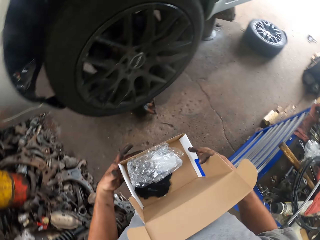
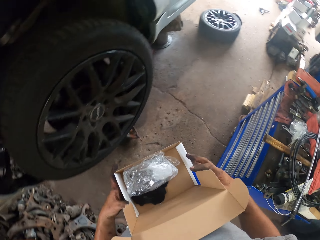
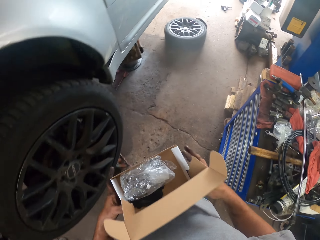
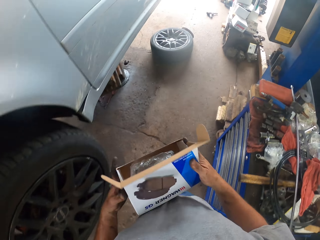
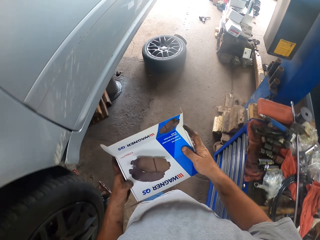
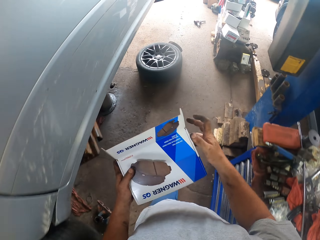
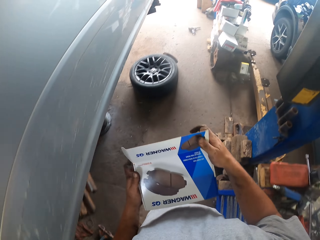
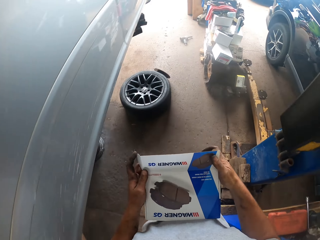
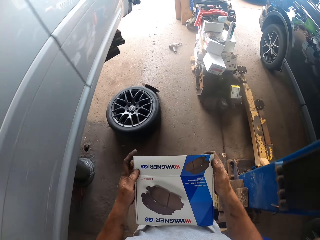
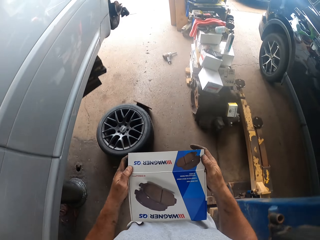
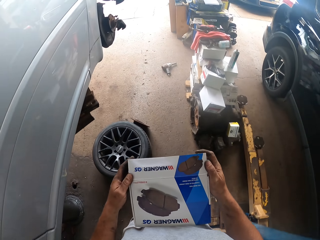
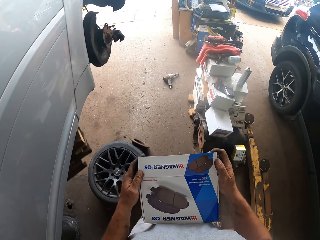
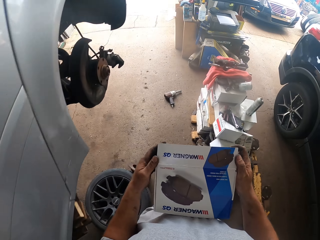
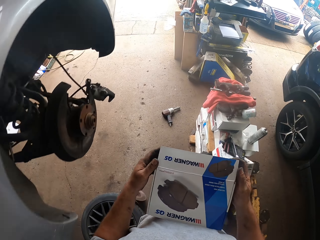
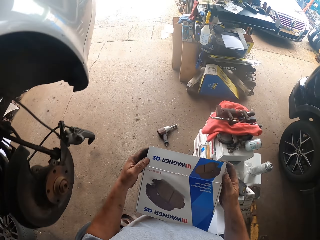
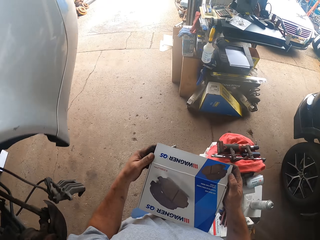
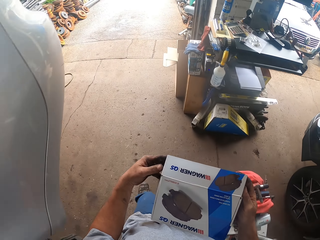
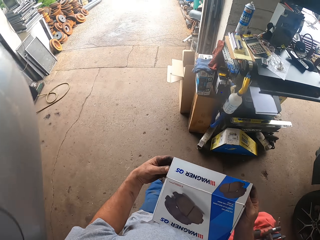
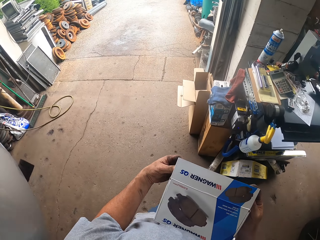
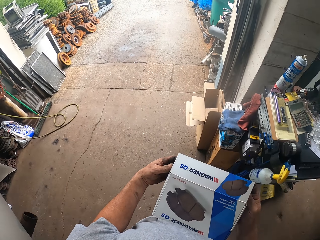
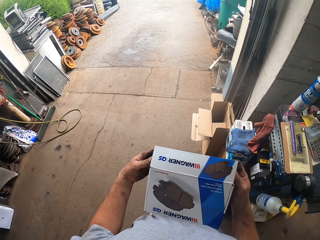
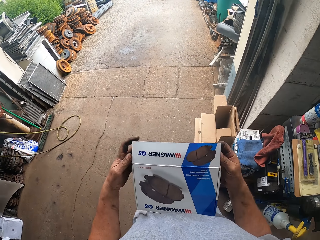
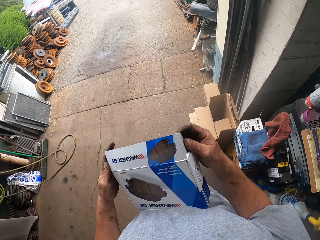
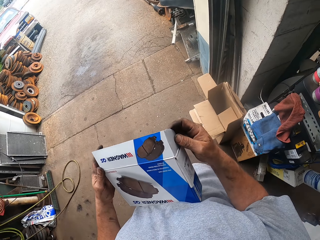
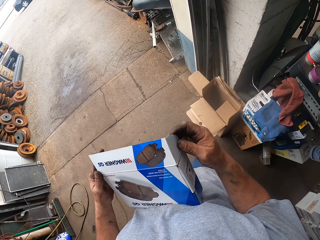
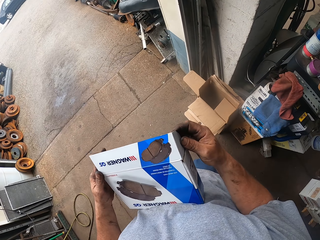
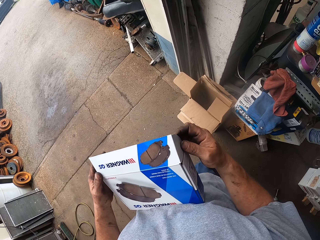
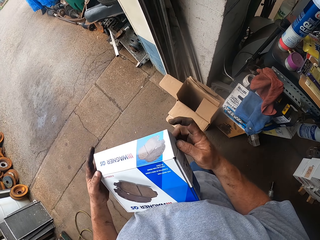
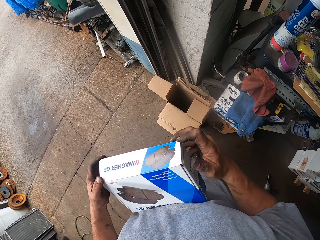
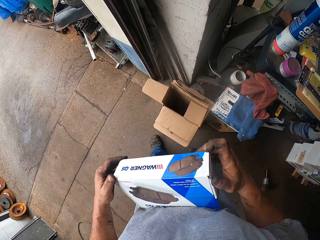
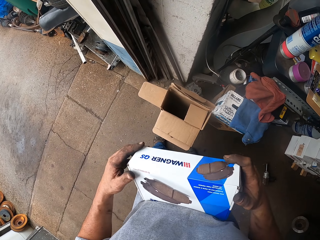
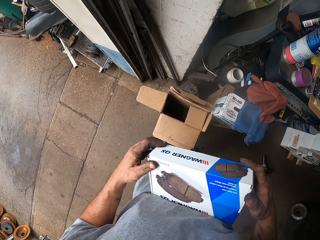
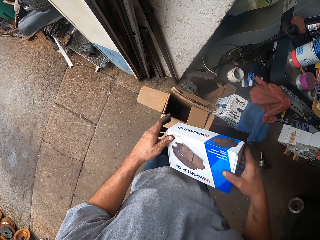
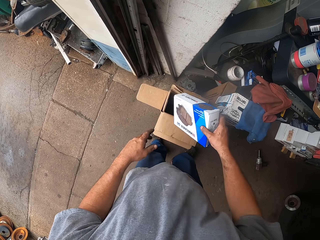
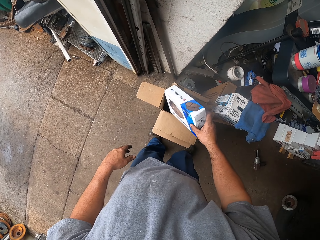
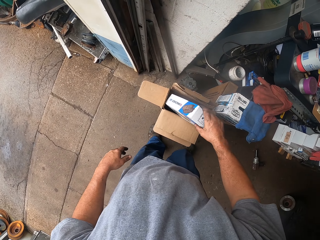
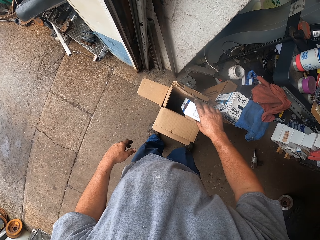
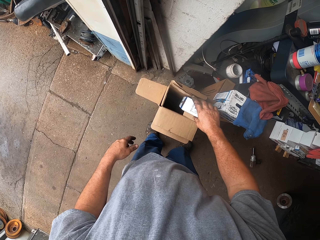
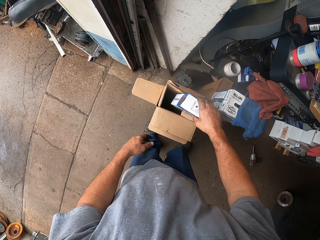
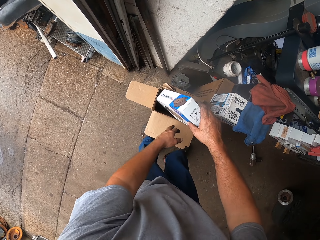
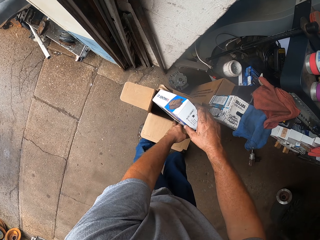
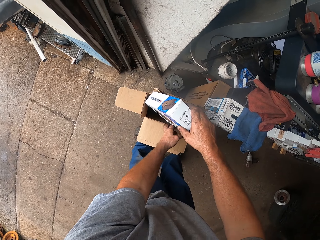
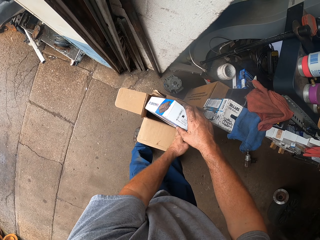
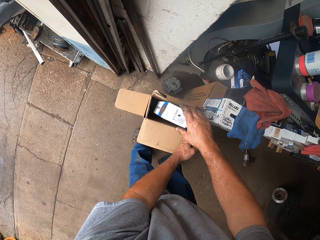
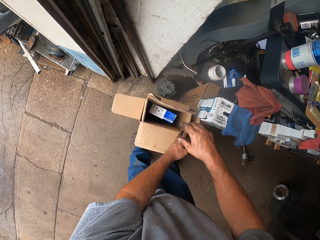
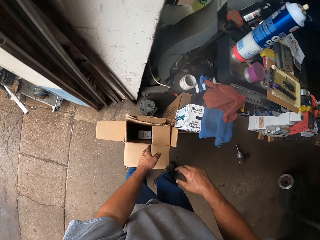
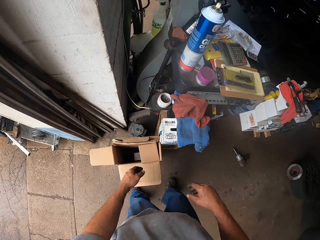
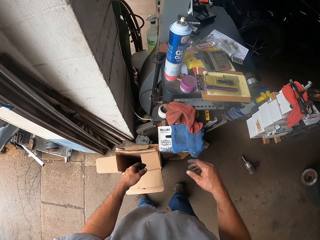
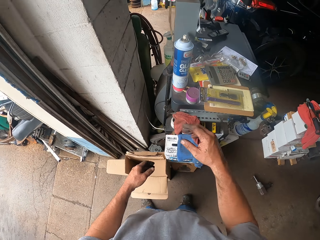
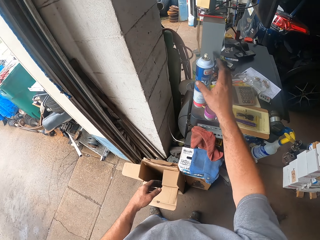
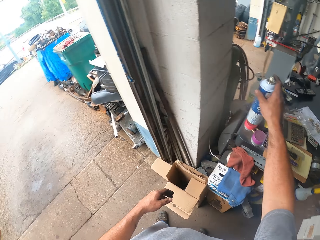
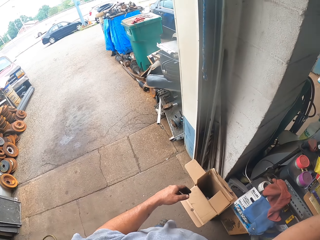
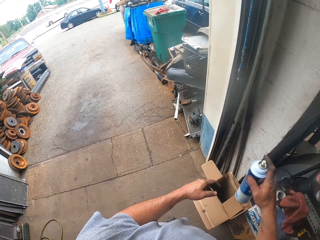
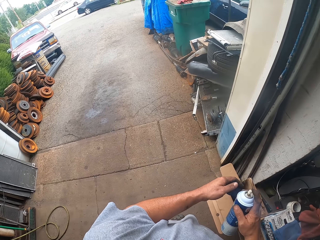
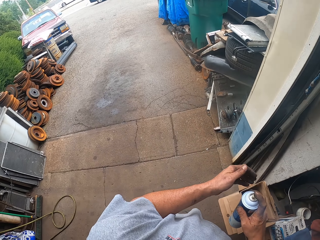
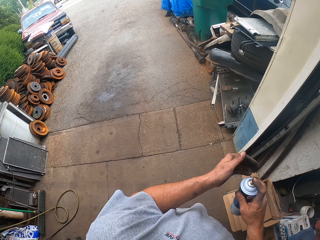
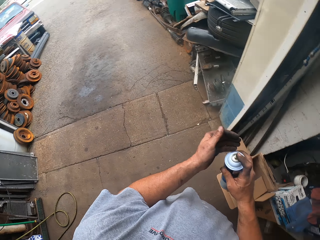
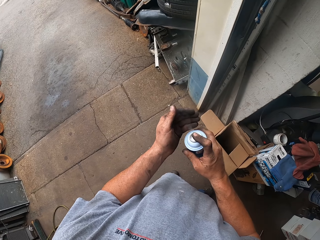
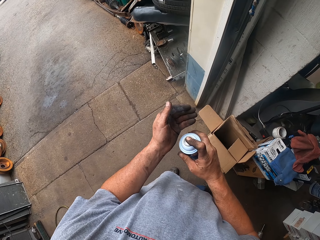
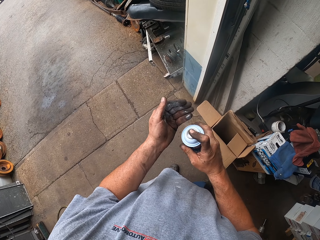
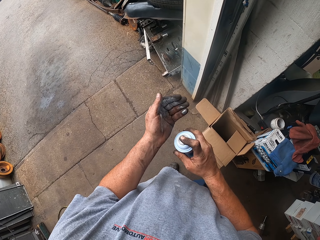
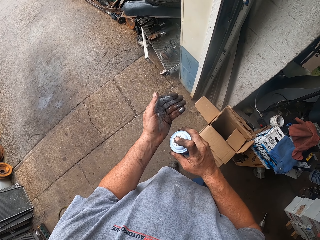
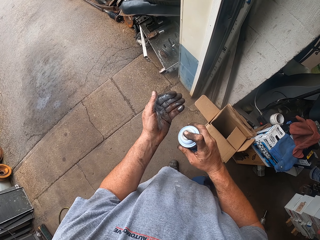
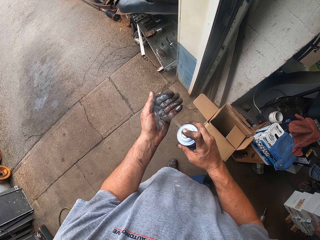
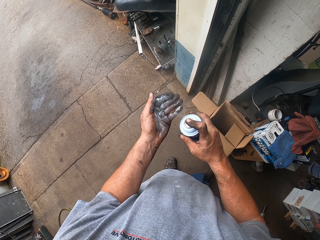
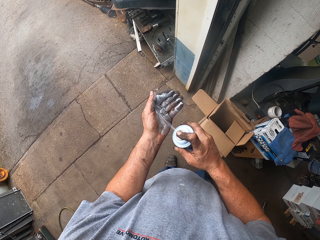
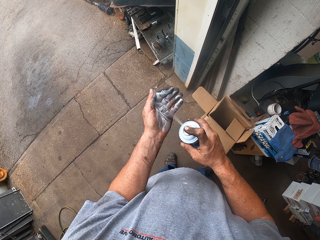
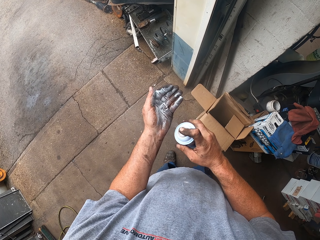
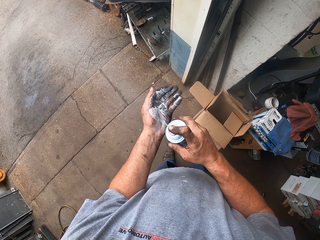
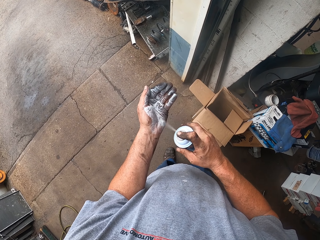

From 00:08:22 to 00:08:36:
The camera wearer closes the carton. They drop the carton. They pick up a bottle. They spray the hand.

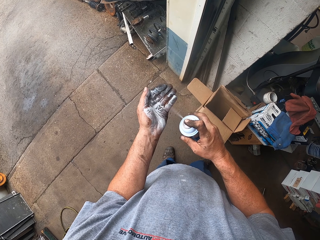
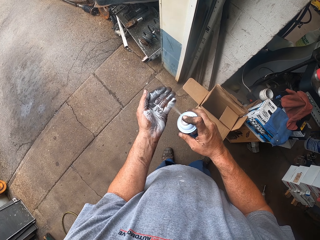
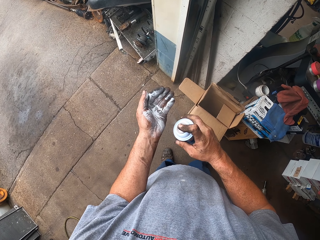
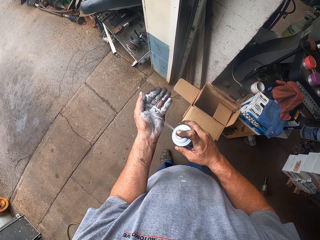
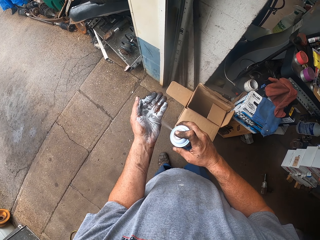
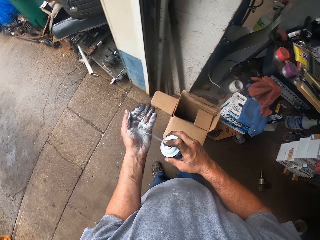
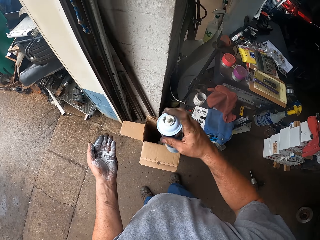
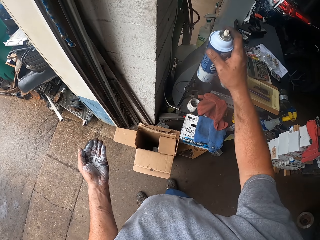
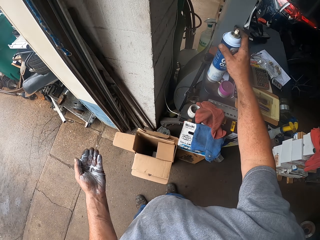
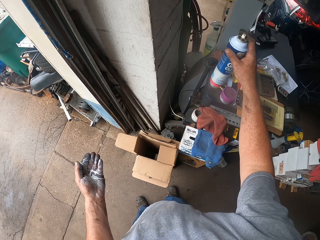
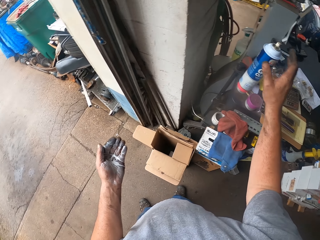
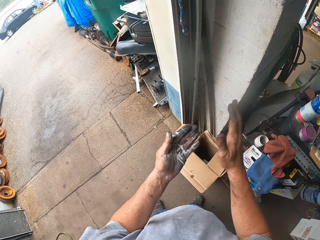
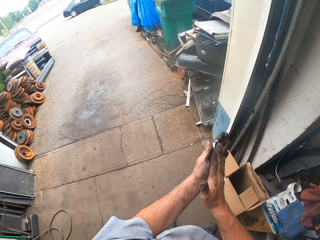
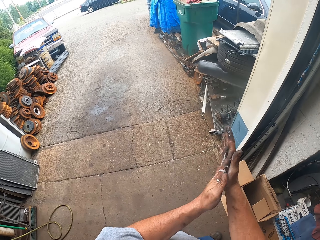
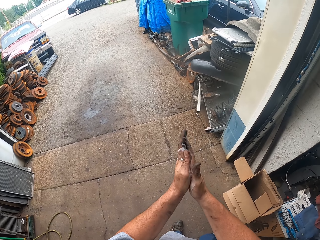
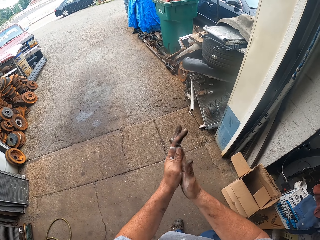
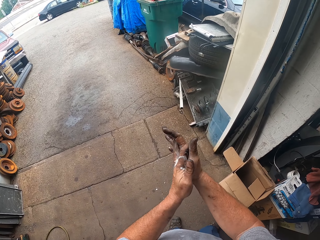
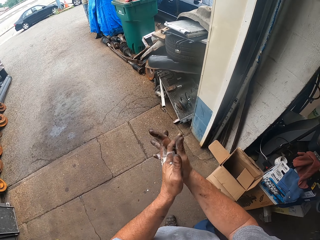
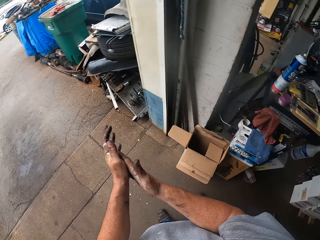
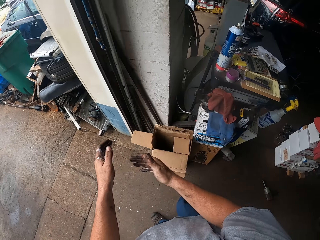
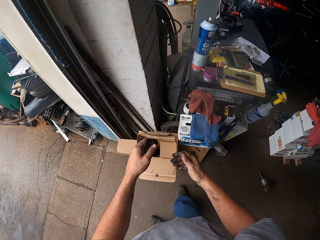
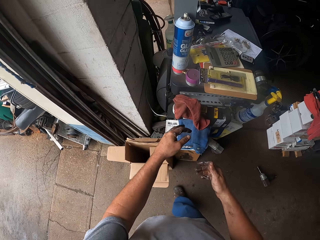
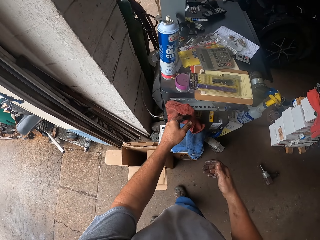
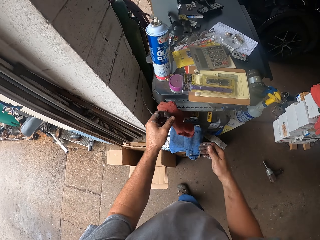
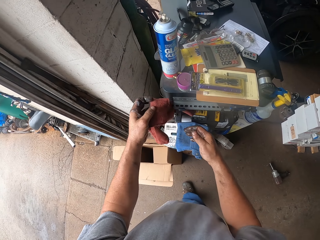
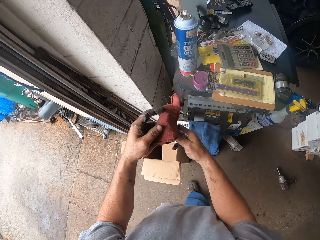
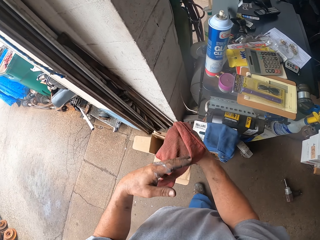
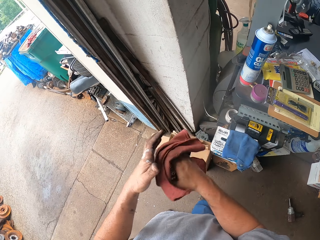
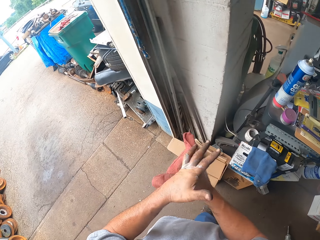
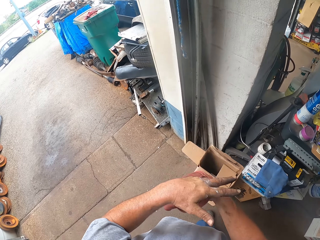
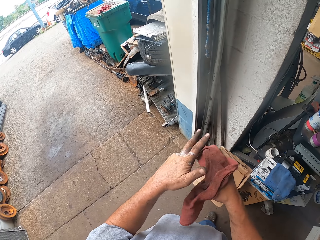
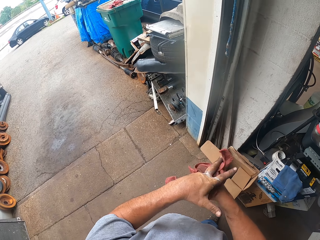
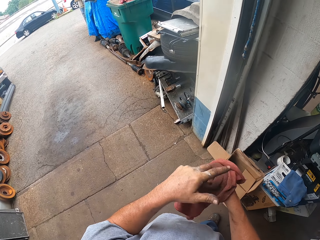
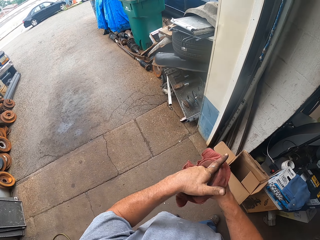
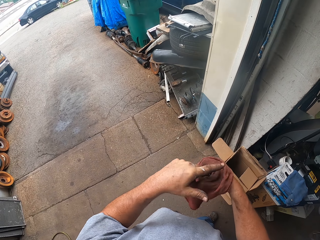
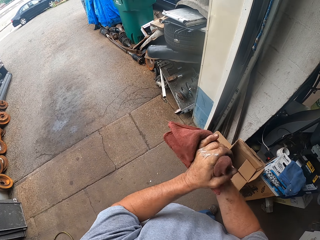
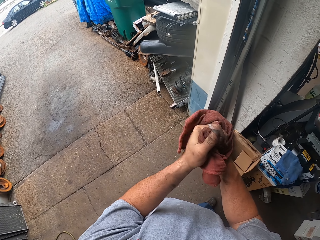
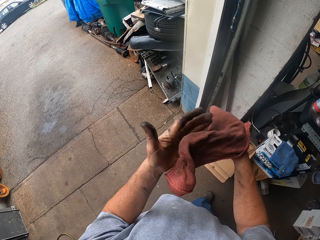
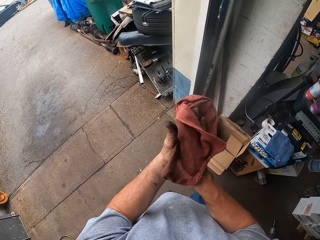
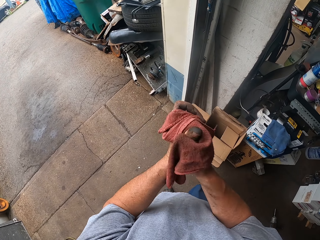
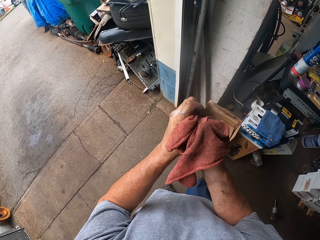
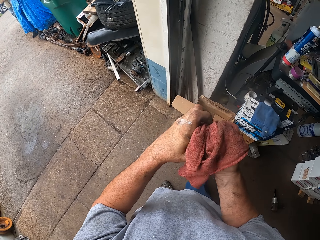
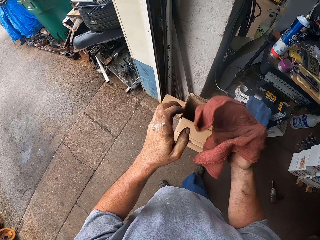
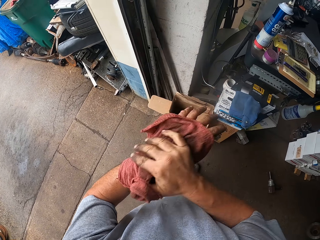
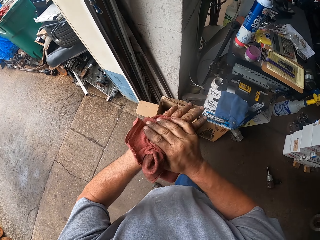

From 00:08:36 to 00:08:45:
The camera wearer stops spraying the hand. They rub the hands together. They pick up a towel. They wipe the hand with the towel.
